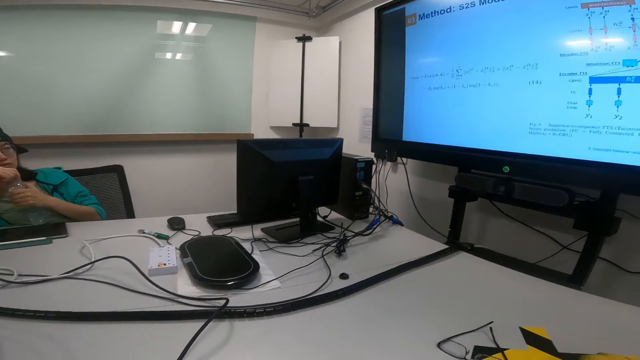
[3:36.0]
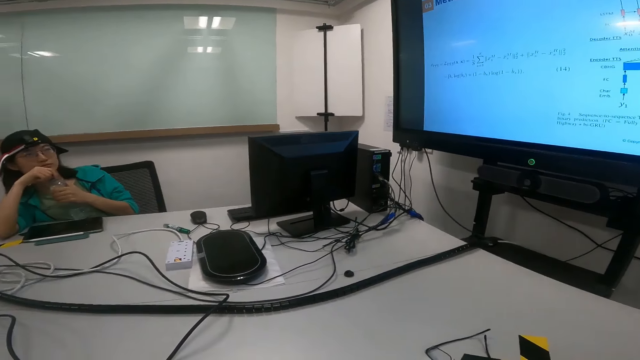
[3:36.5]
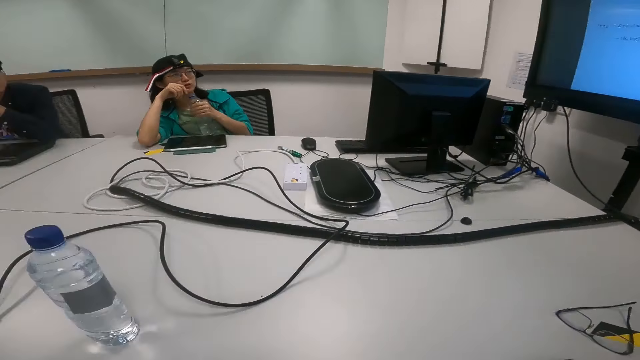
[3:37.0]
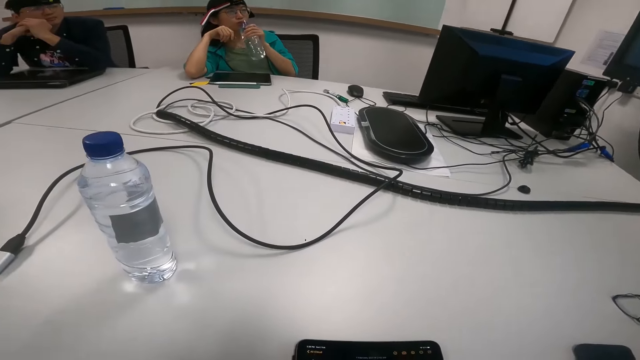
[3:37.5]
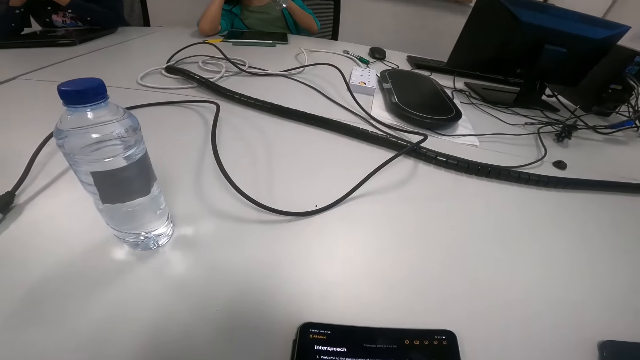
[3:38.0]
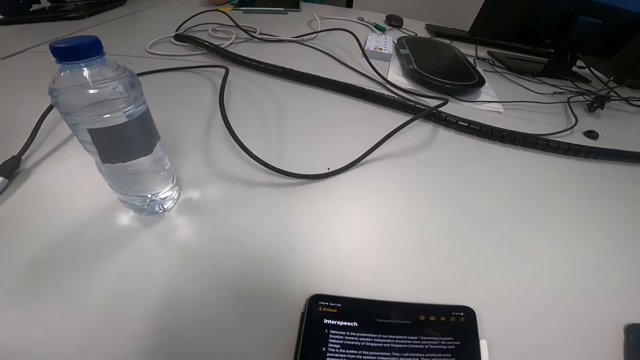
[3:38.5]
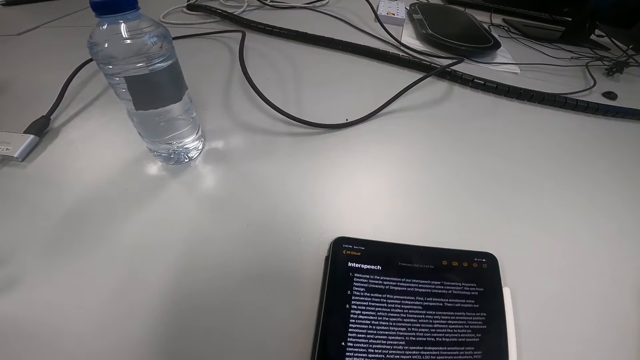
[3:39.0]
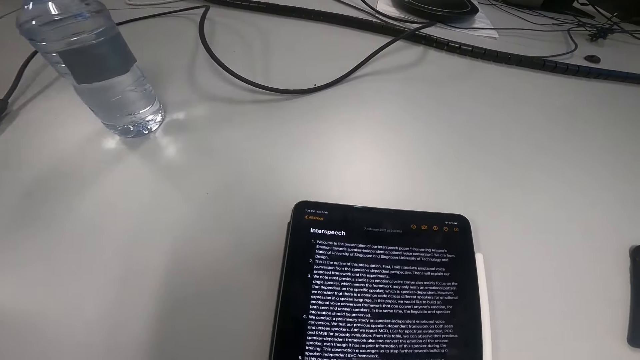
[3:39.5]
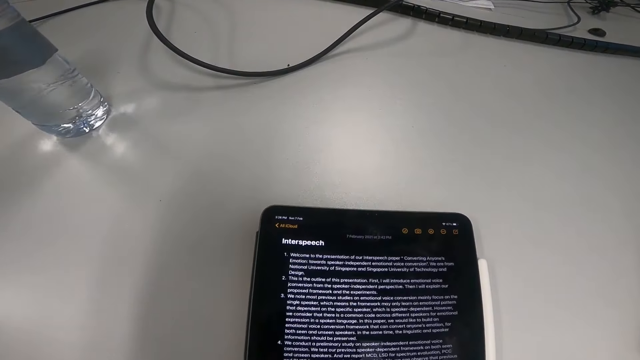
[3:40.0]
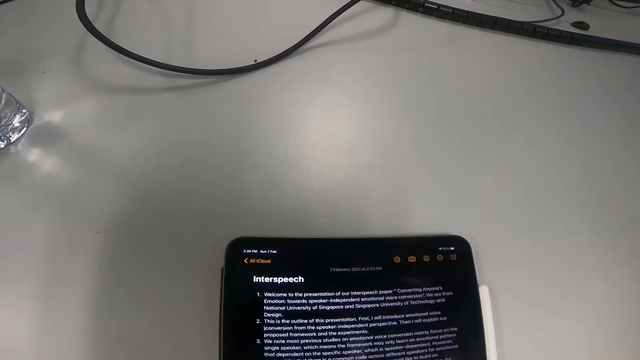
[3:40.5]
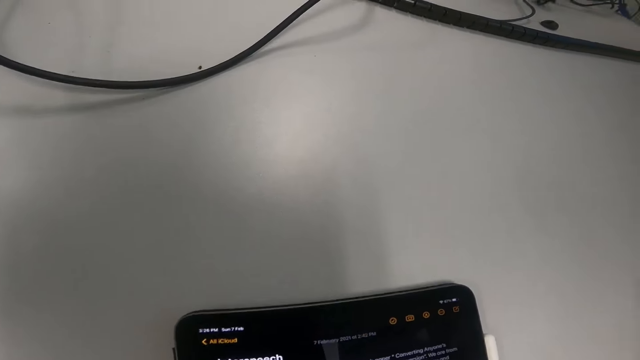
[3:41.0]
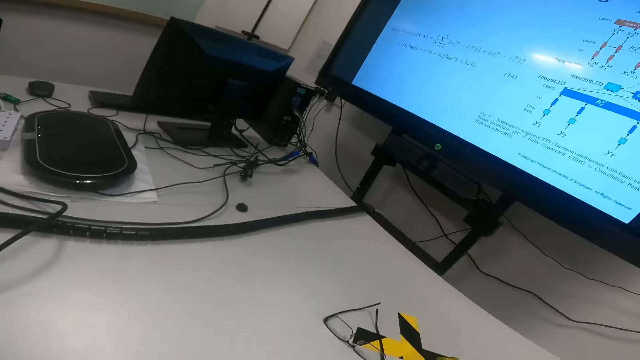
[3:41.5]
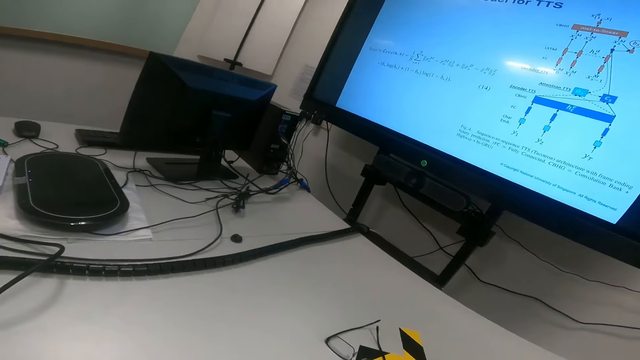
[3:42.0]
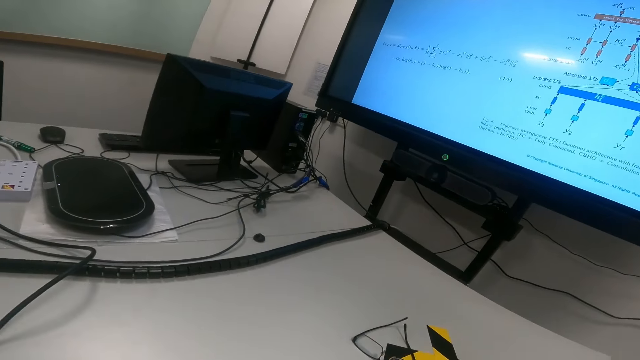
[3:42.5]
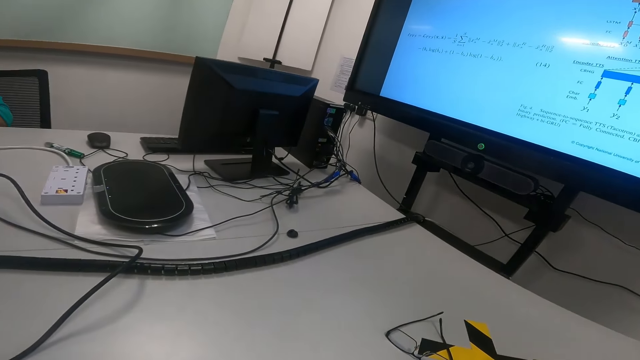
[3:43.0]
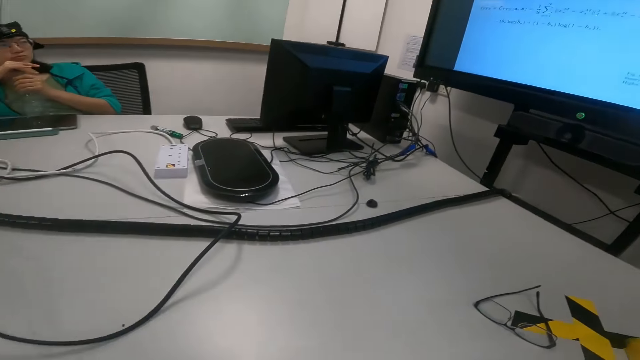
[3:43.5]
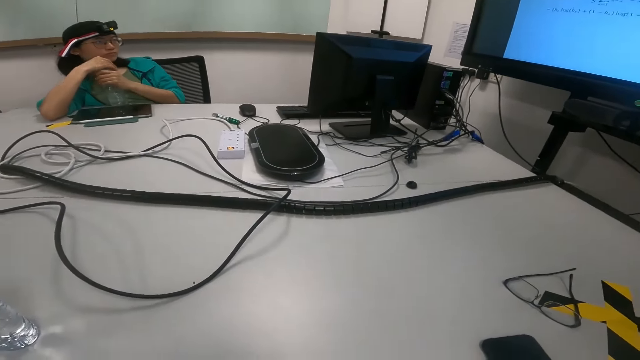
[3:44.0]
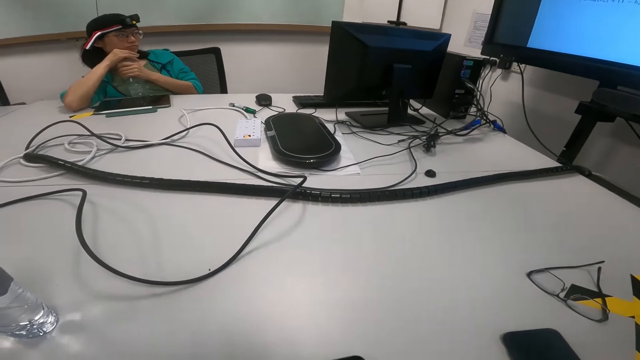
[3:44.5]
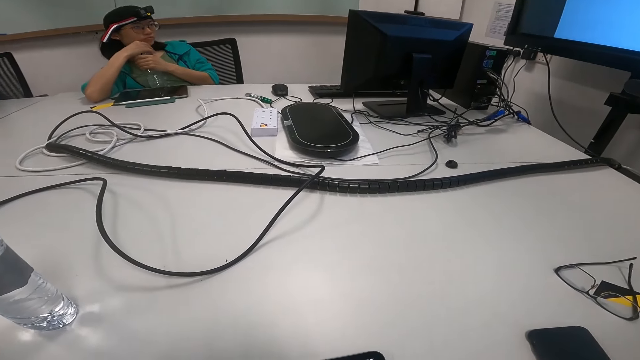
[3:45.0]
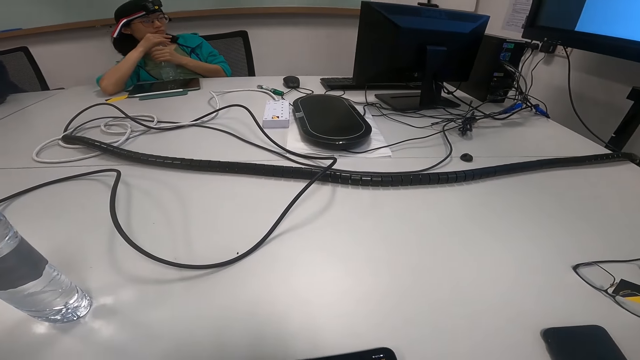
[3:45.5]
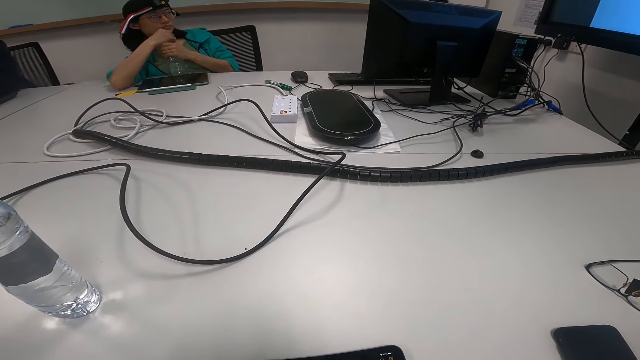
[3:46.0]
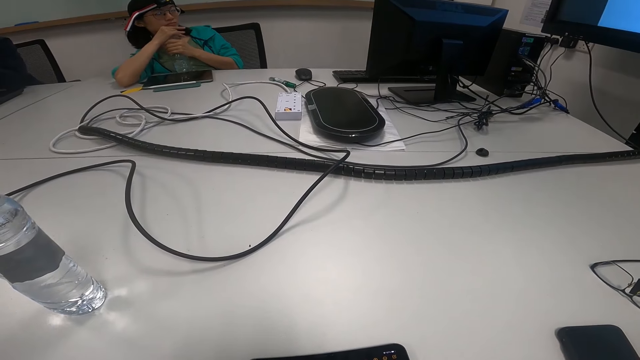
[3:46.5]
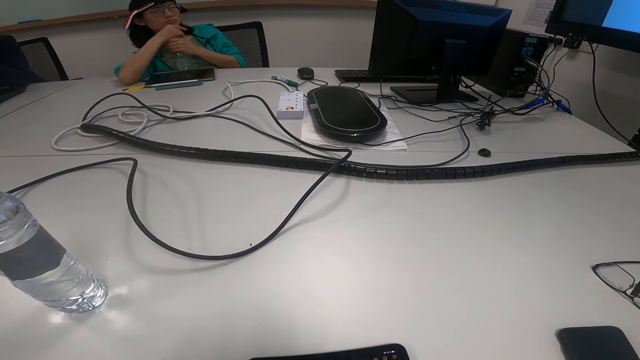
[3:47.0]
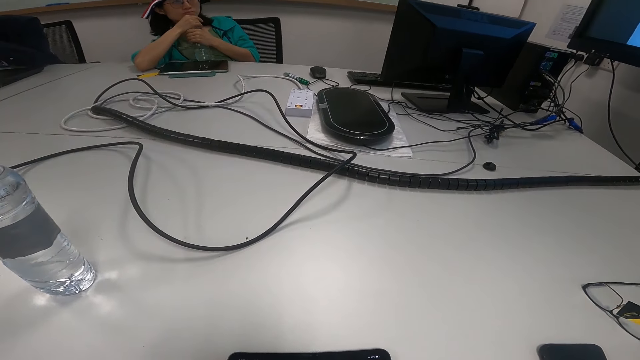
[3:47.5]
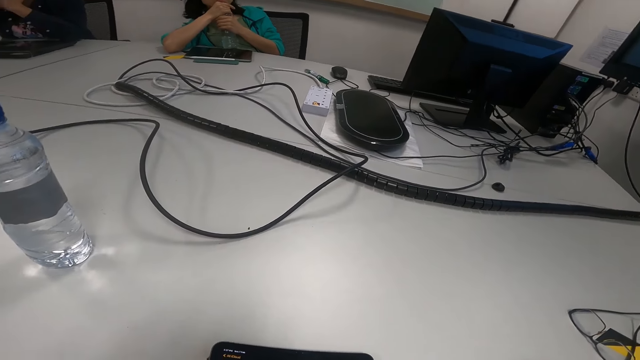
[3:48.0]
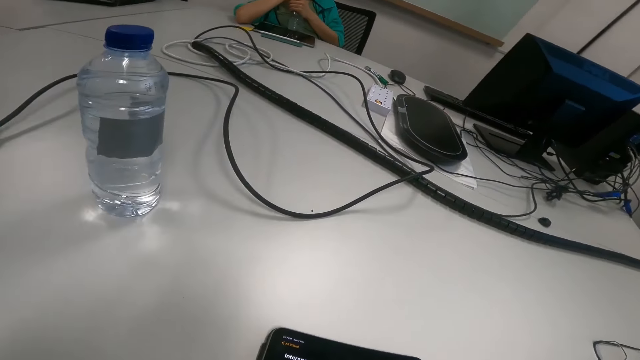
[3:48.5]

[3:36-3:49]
A lady opens the bottle and drinks water. The camera wearer reads on the tablet. They look at the screen. The lady closes the bottle. The camera wearer reads on the tablet.

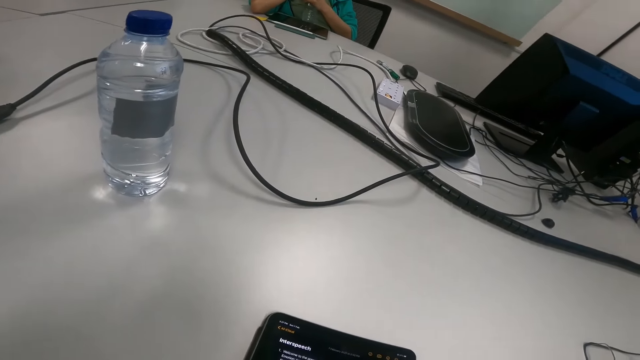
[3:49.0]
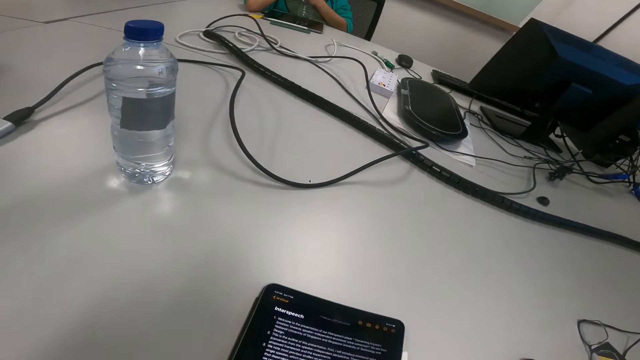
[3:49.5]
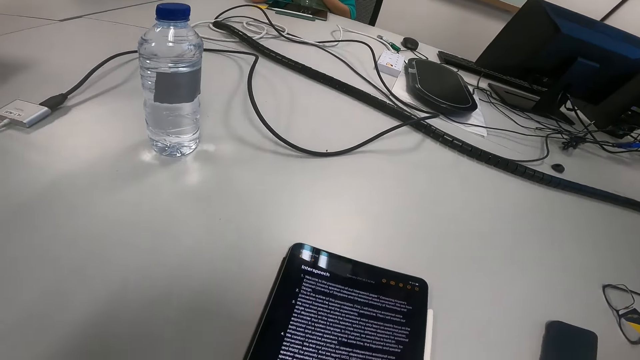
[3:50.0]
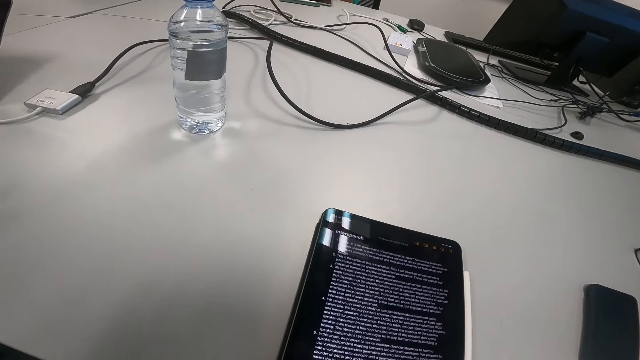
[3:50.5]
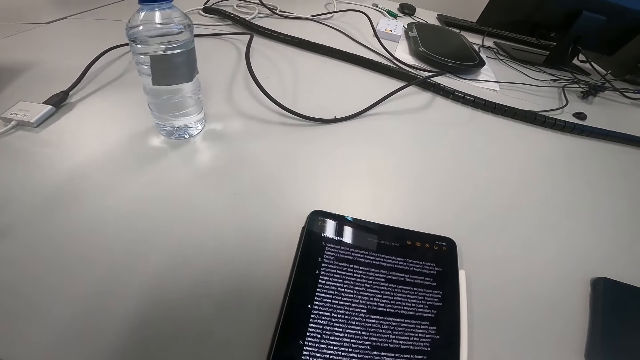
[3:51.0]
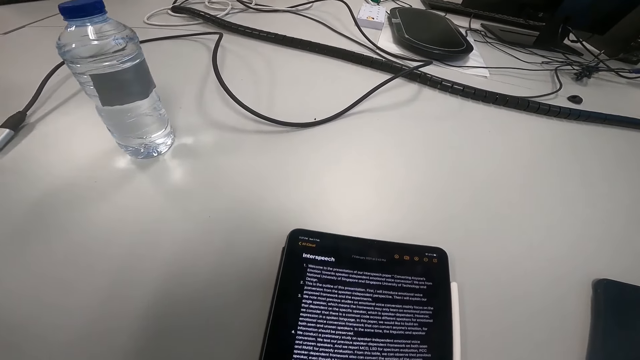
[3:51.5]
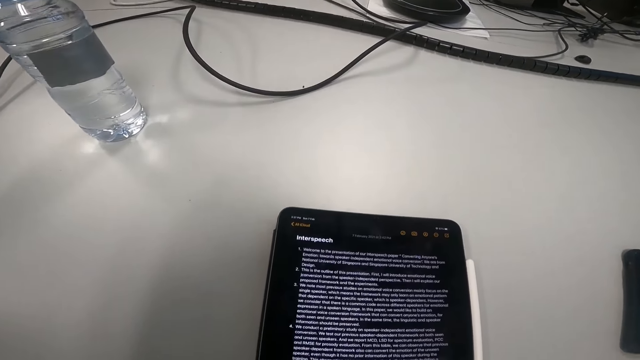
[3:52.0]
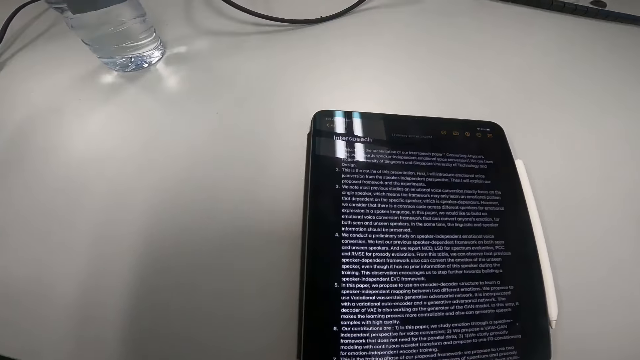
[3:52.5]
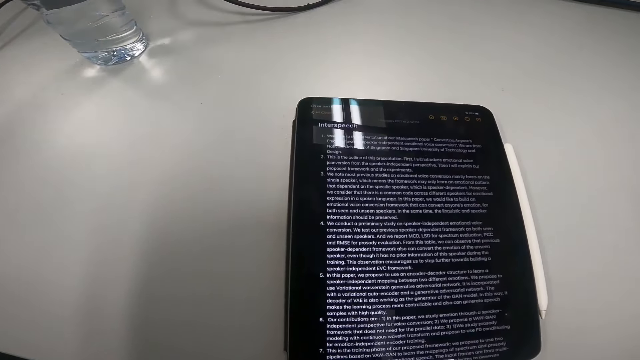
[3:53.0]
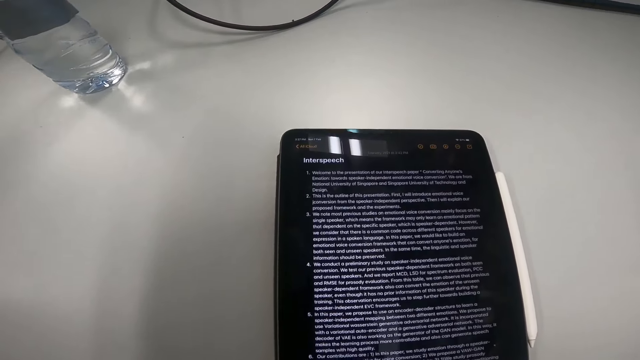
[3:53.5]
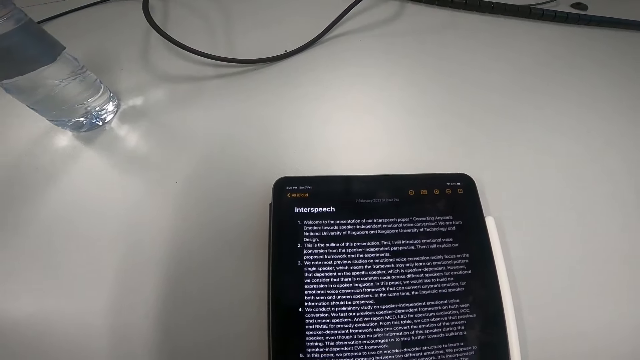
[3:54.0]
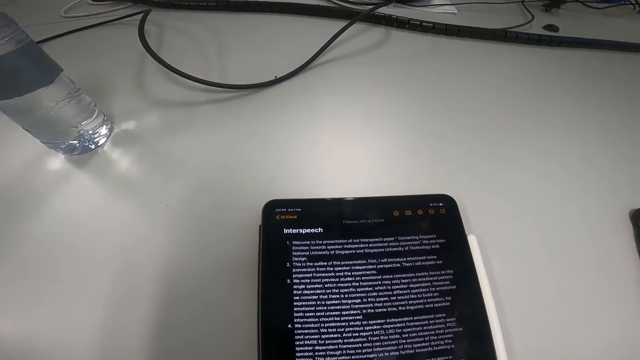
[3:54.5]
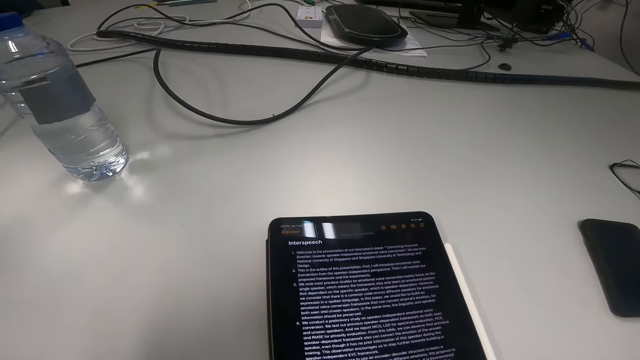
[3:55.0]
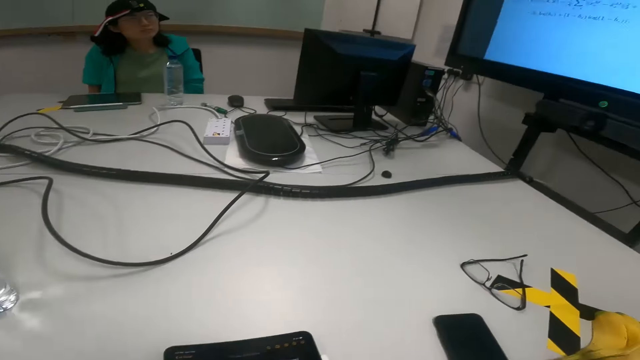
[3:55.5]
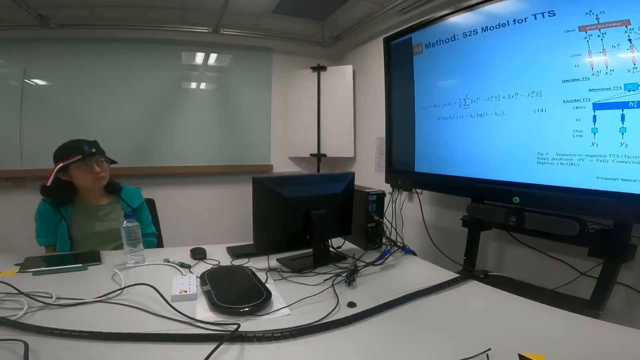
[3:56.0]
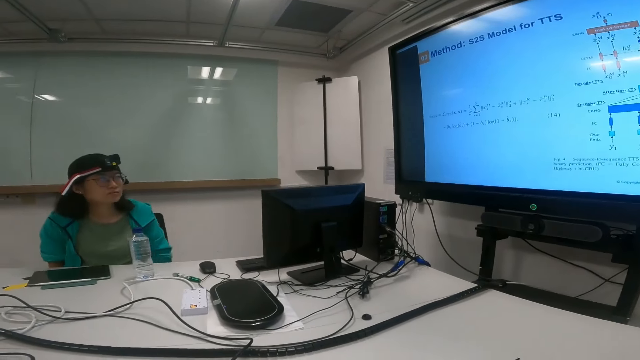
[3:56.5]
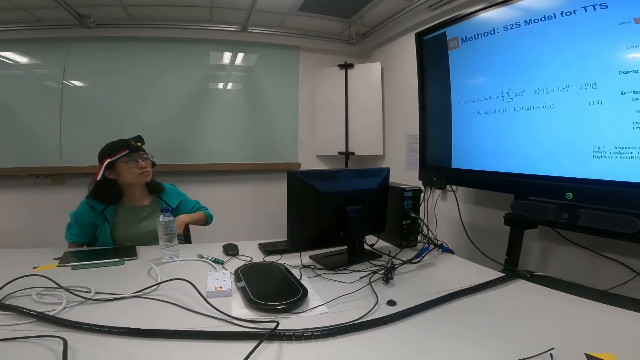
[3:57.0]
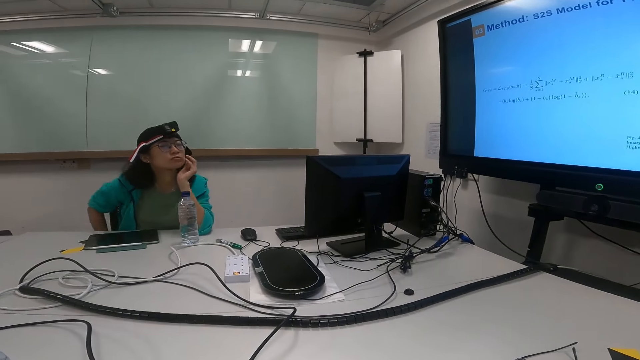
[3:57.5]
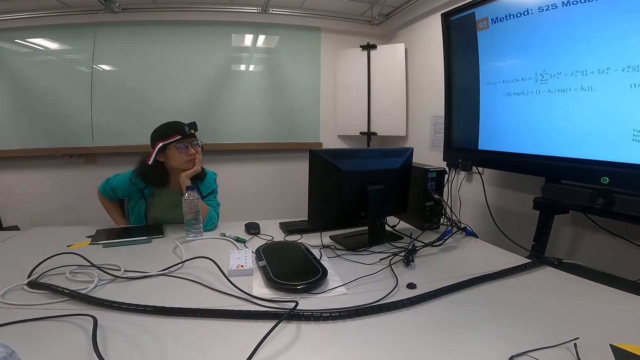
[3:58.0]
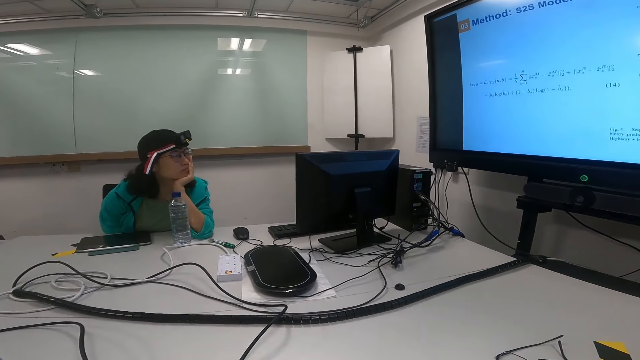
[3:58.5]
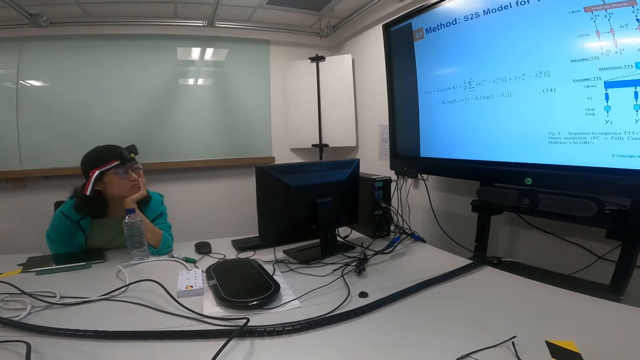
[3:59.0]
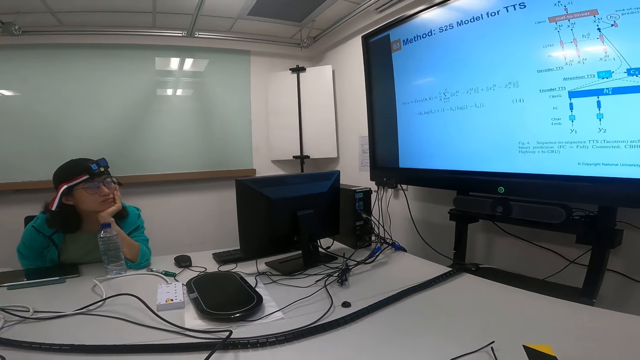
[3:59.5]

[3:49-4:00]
The camera wearer looks at the screen. A lady touches her cheek.
